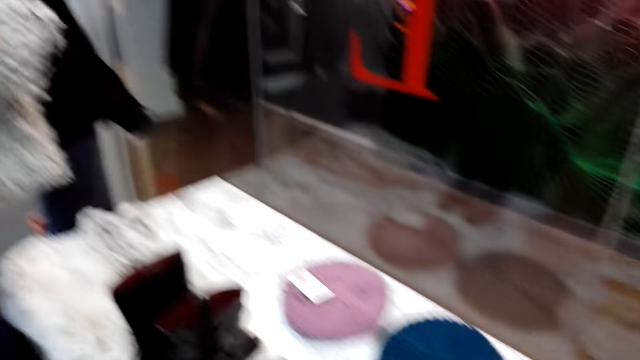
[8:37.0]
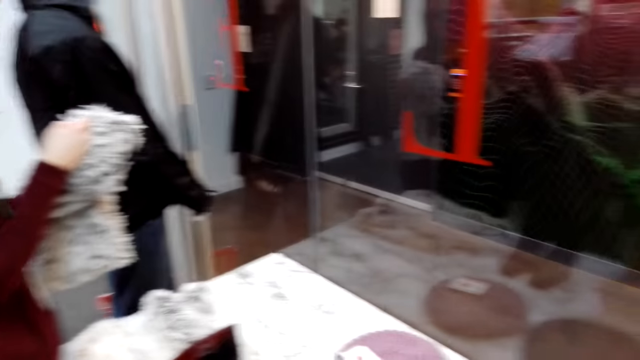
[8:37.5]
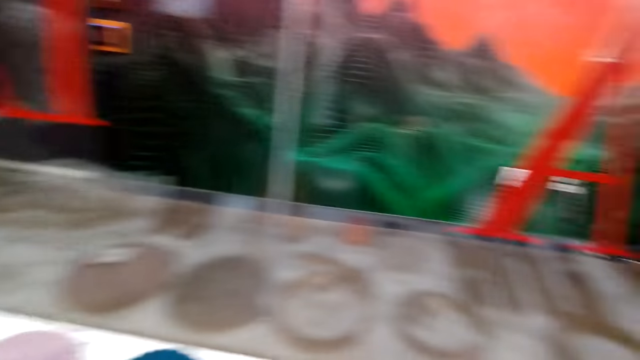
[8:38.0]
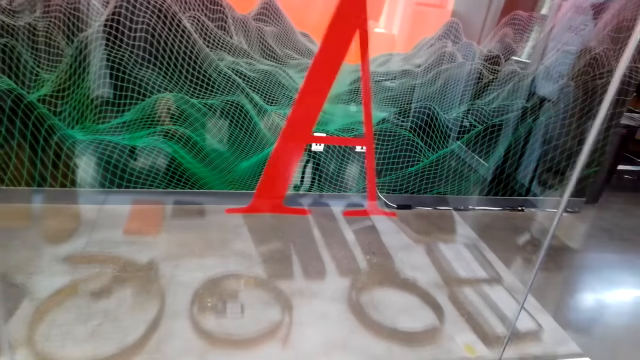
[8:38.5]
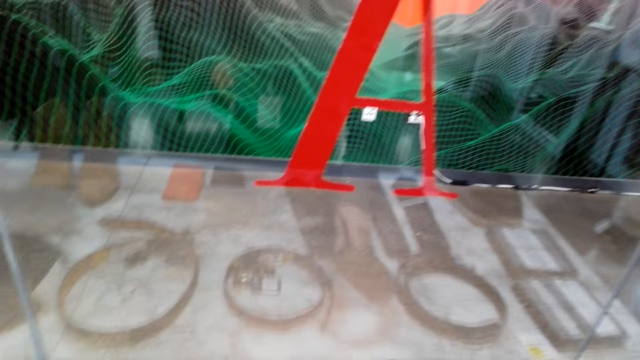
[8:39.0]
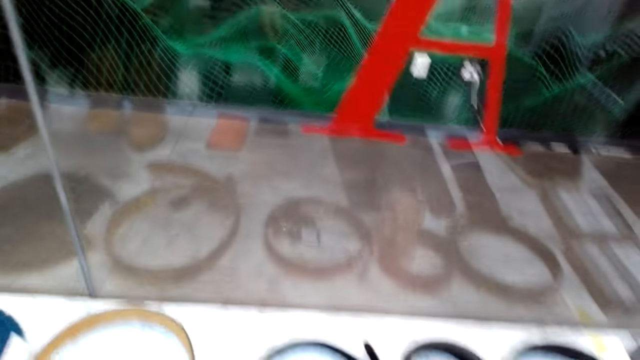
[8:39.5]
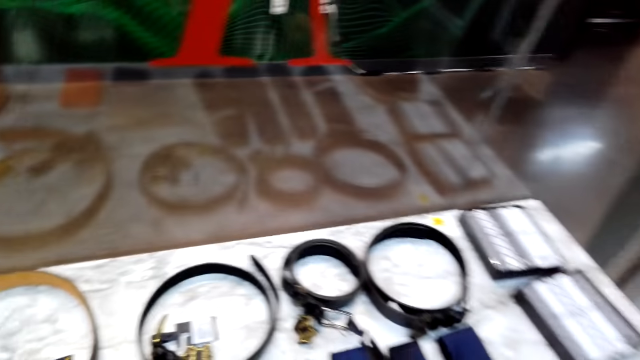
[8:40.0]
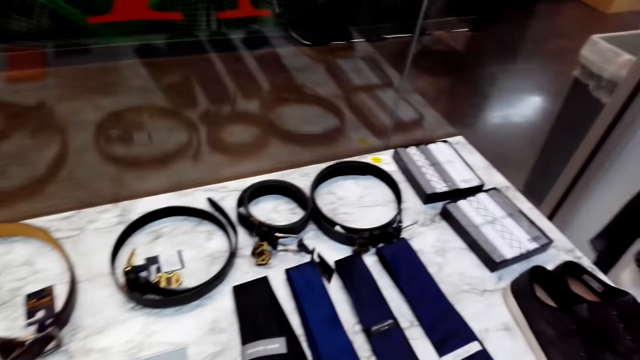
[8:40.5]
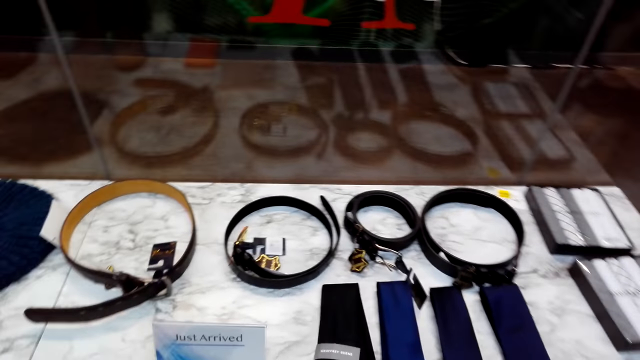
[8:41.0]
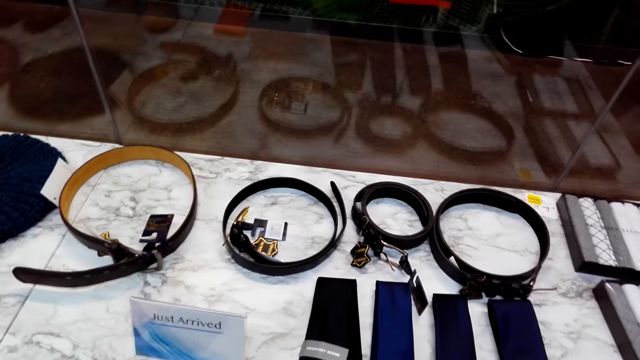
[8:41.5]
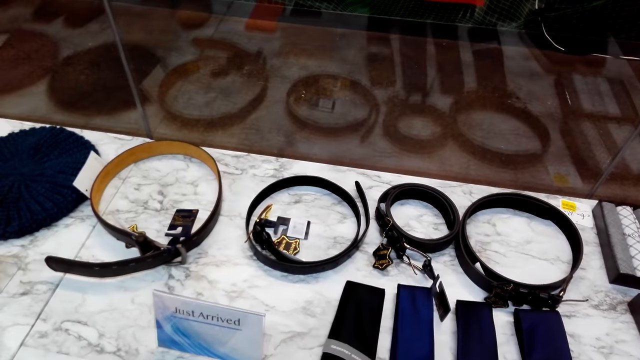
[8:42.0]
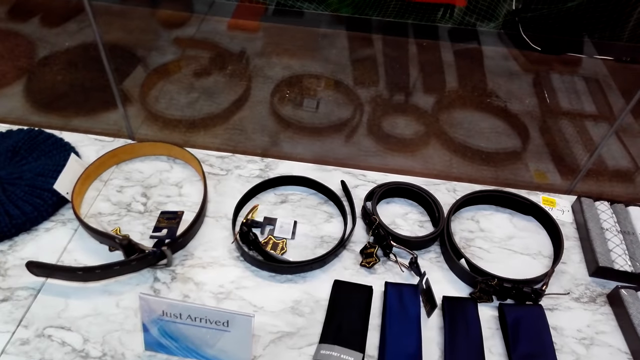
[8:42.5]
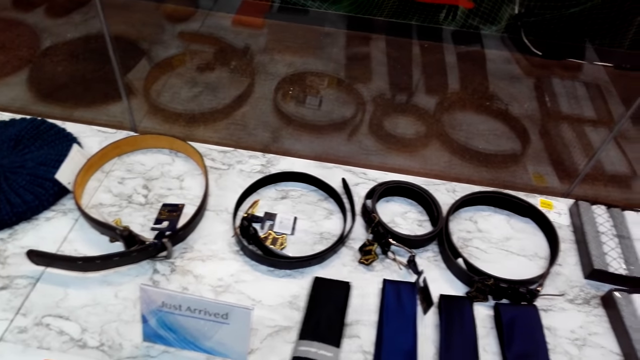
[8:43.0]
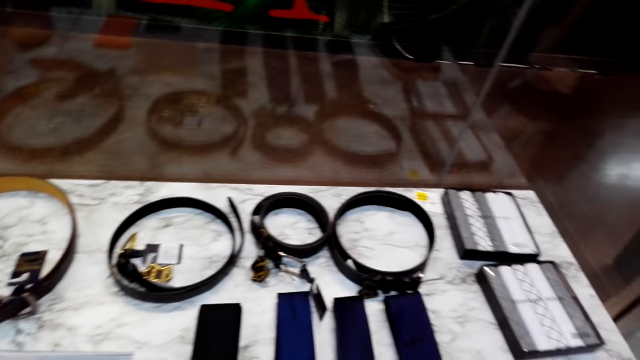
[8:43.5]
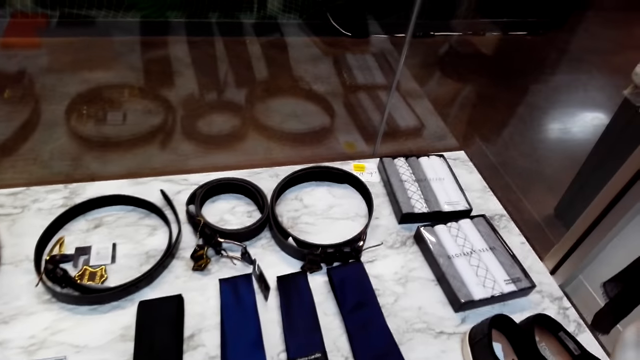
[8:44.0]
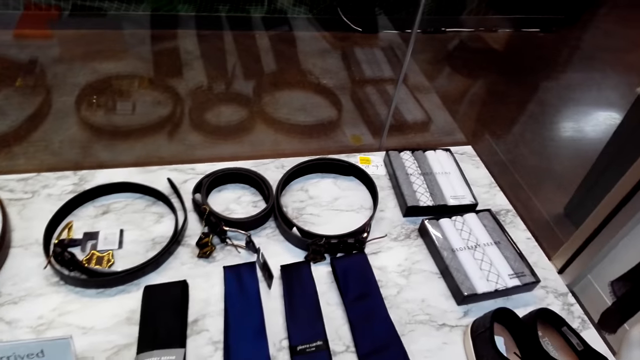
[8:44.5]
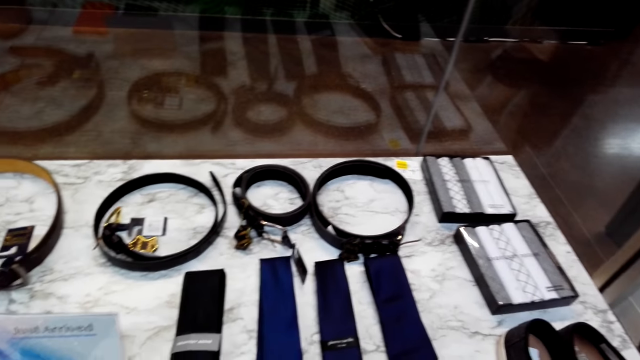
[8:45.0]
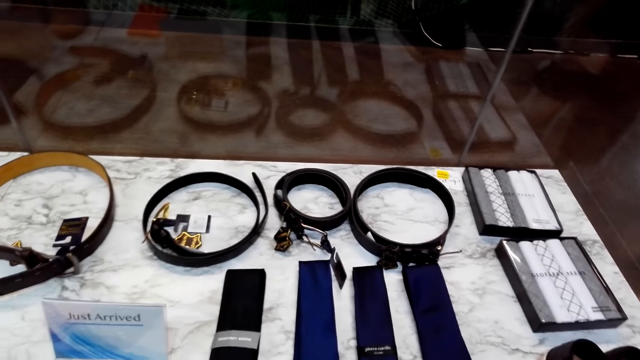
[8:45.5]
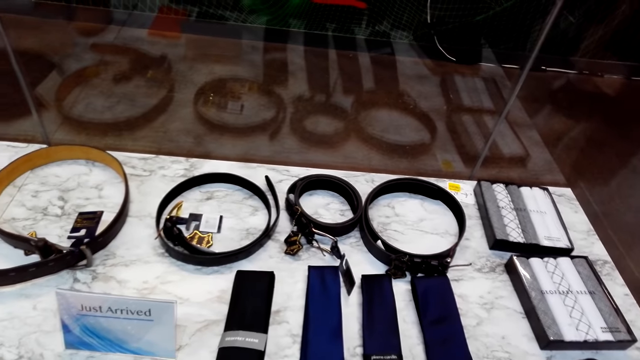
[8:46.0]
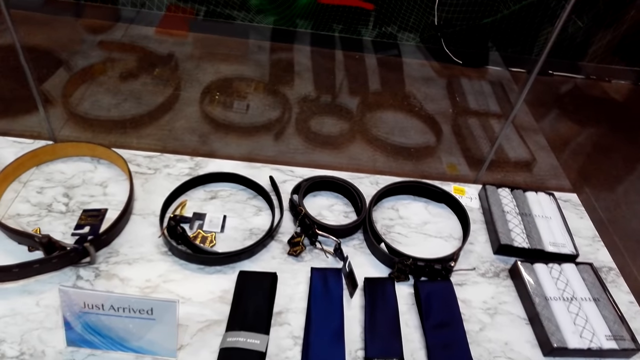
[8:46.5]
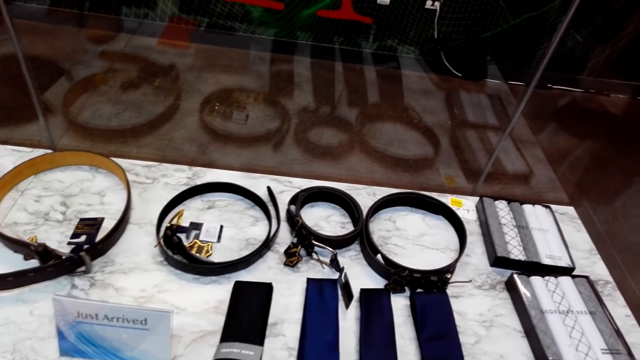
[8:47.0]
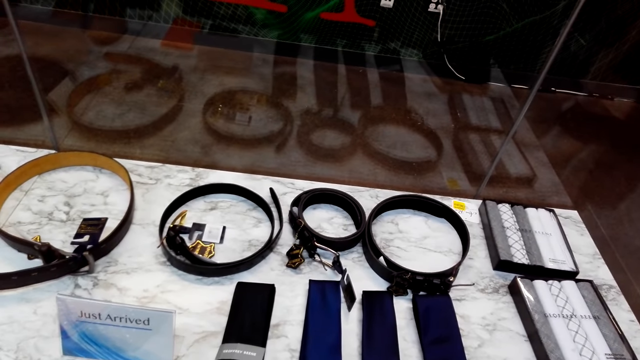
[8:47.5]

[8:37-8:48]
The camera wearer looks at the surface. They put the belt on the surface. They clear the throat. They touch a tie. They look around the surface.

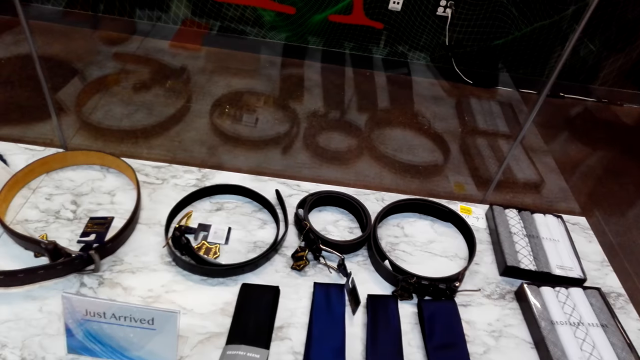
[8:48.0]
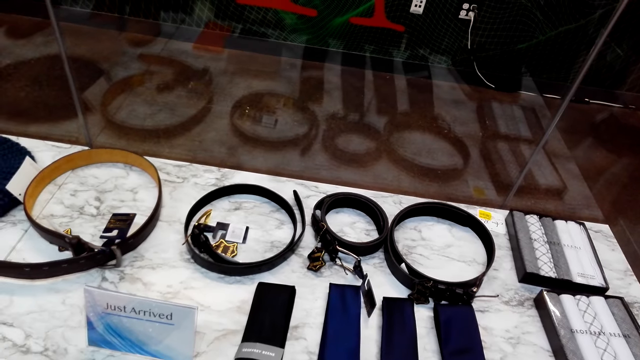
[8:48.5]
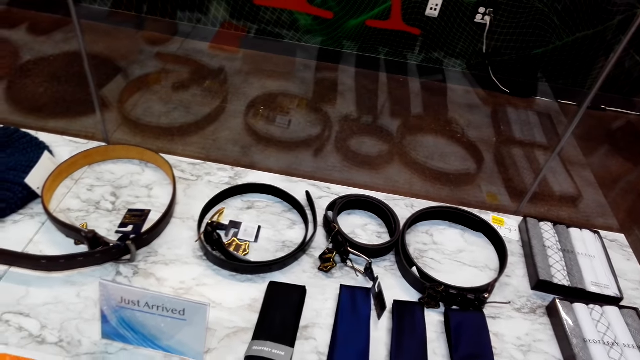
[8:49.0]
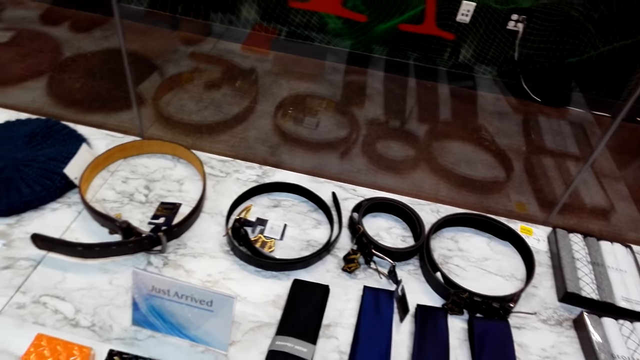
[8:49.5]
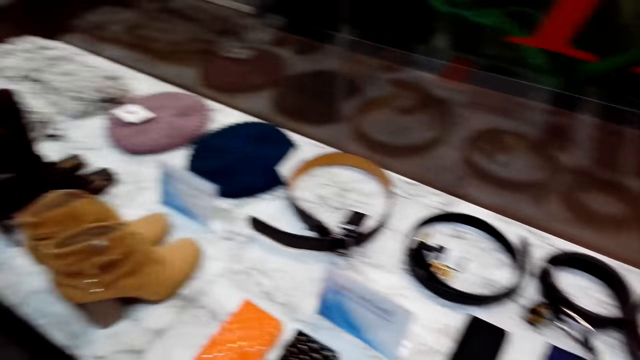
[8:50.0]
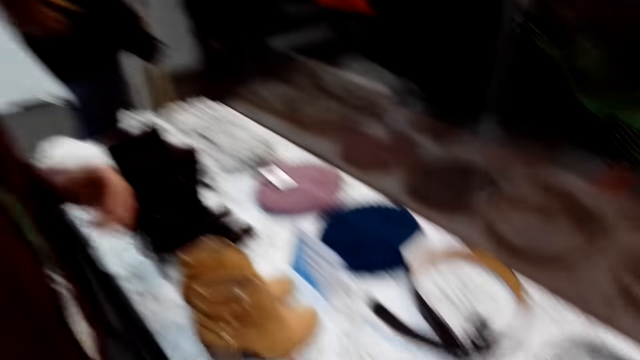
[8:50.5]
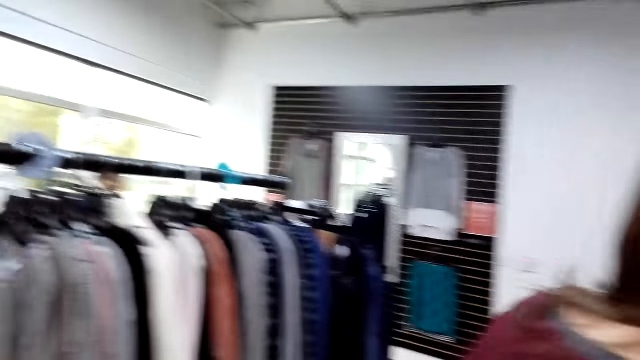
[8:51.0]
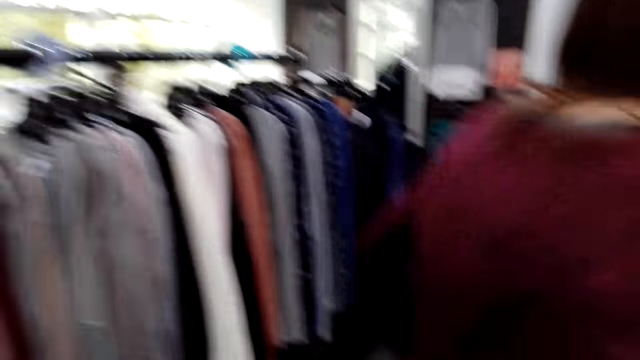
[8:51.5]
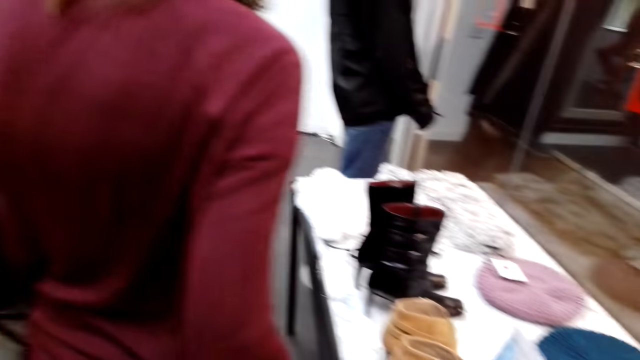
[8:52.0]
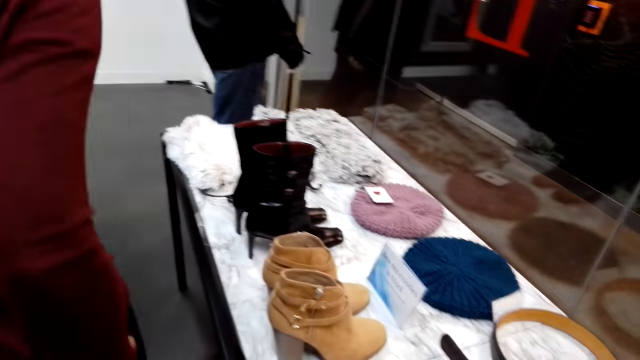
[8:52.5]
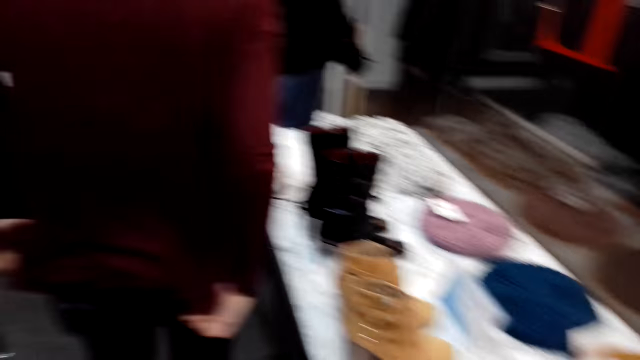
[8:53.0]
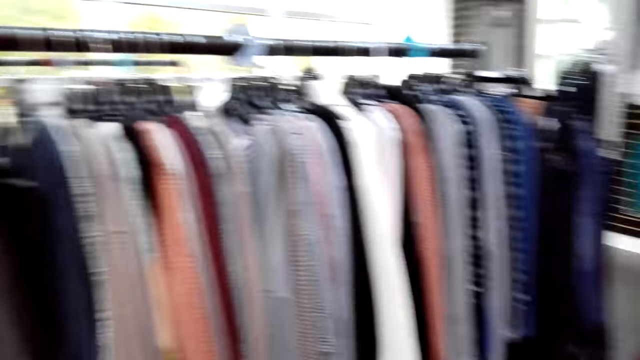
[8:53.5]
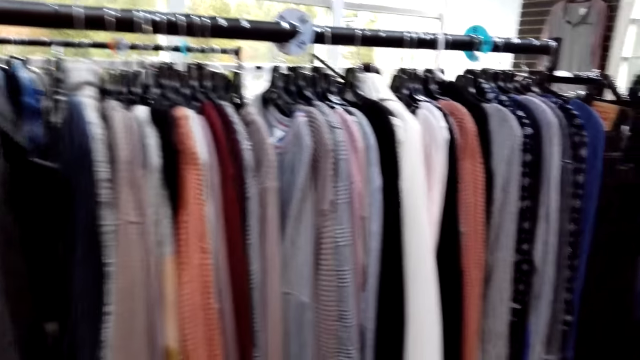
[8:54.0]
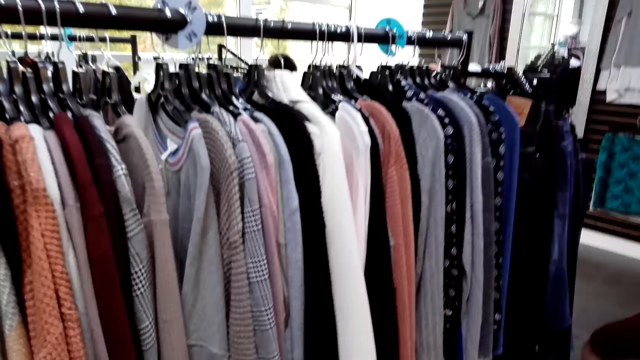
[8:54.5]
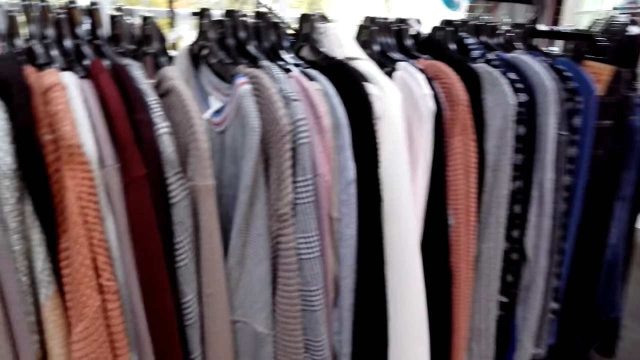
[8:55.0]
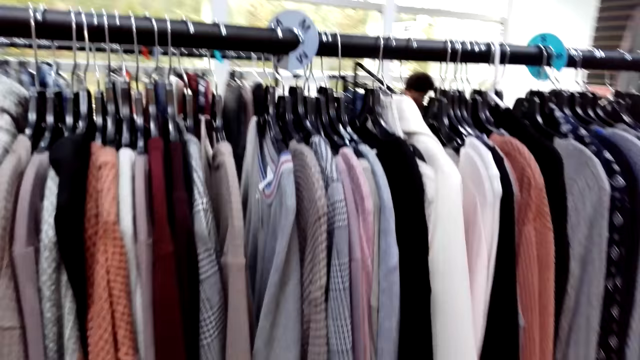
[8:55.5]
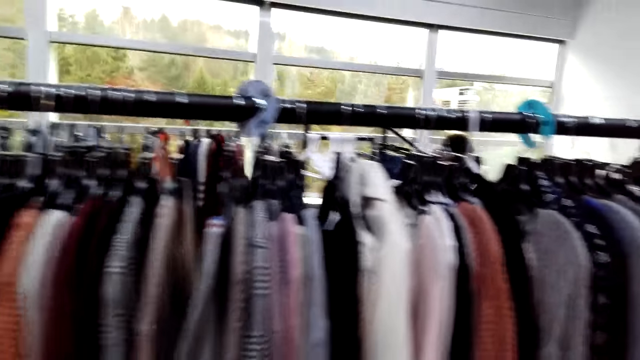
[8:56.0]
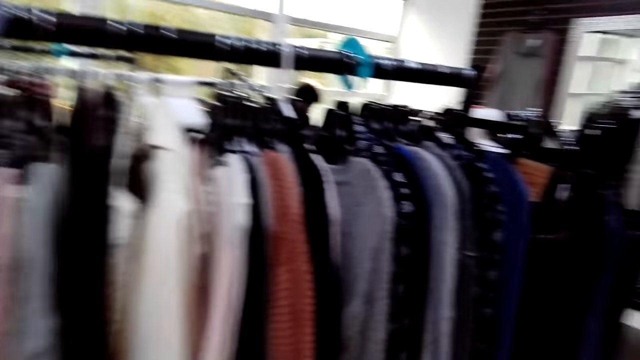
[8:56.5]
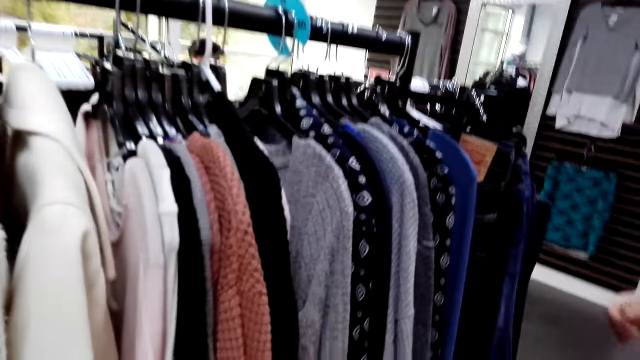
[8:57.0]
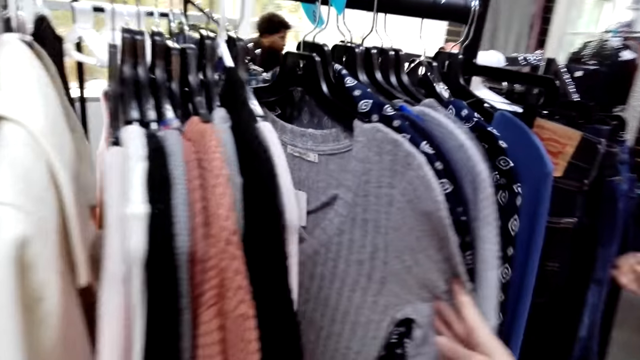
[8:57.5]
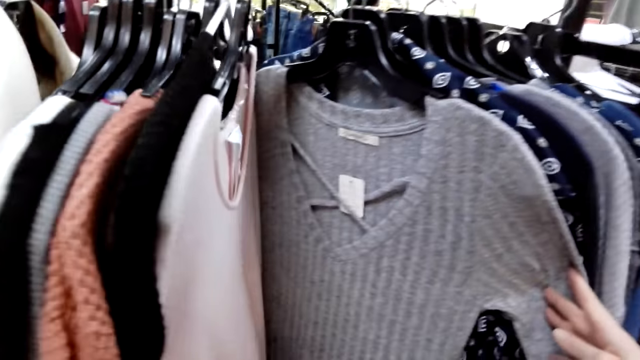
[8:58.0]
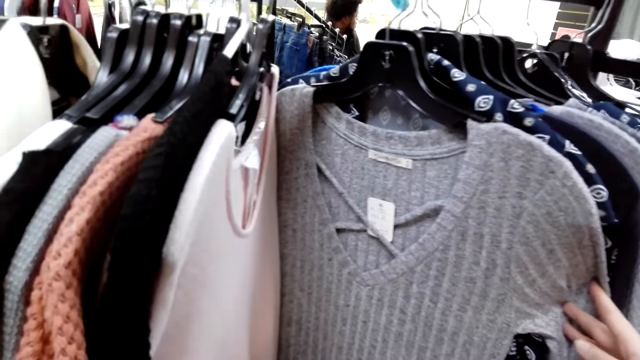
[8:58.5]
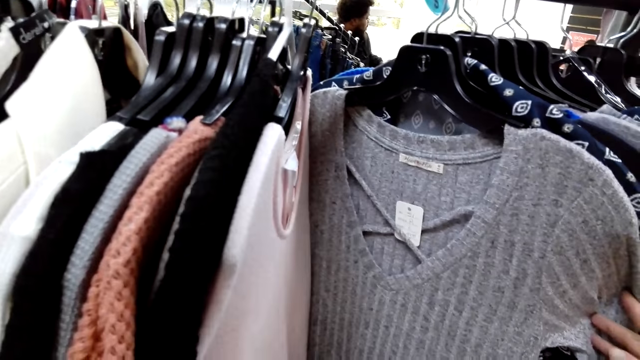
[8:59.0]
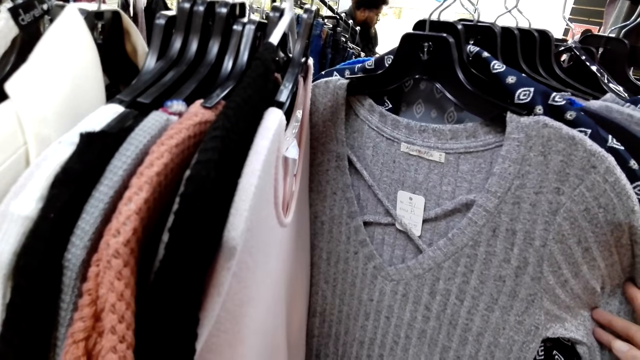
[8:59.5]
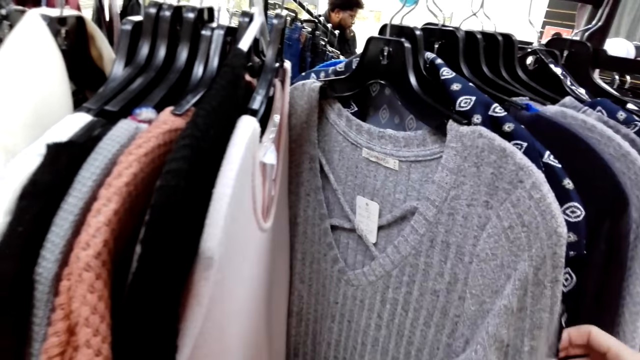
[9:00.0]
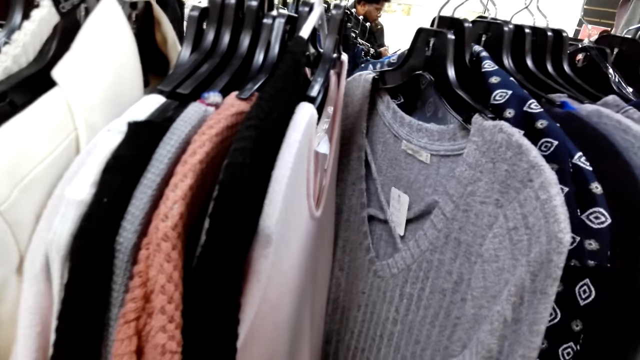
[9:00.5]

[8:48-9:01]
A man converses with the camera wearer. The camera wearer looks around. They look at the surface. They walk to the closet. They walk in the clothes store. They touch the clothes. They move the clothes on the rack stock. They look at the clothes.
